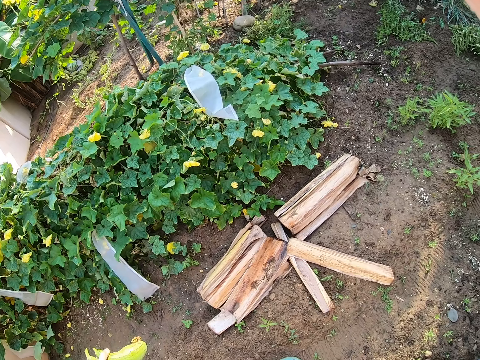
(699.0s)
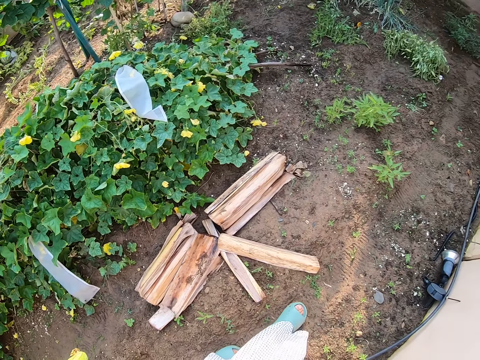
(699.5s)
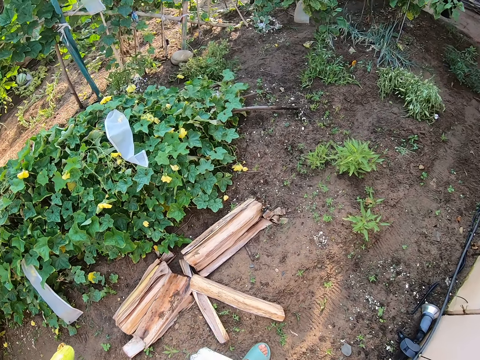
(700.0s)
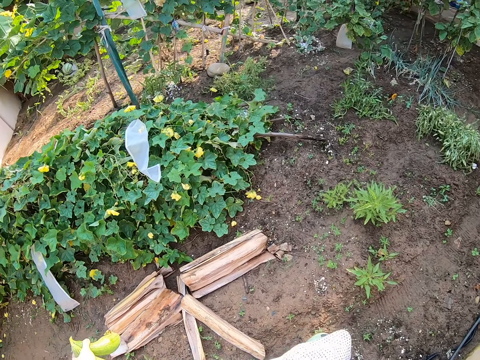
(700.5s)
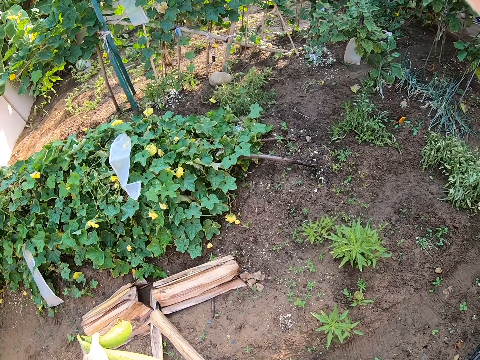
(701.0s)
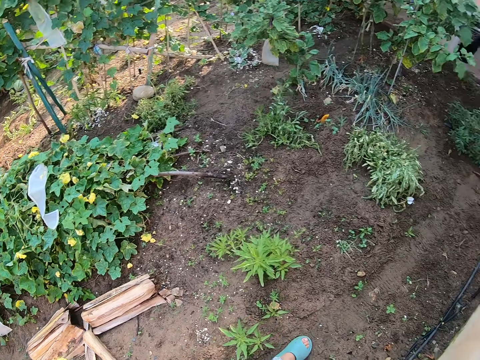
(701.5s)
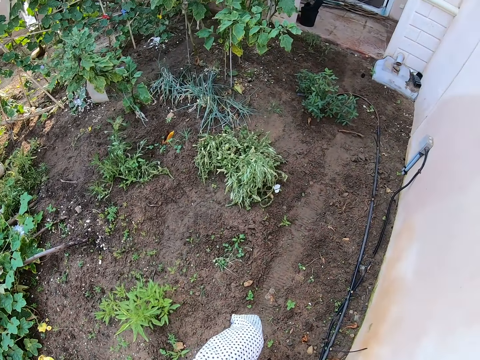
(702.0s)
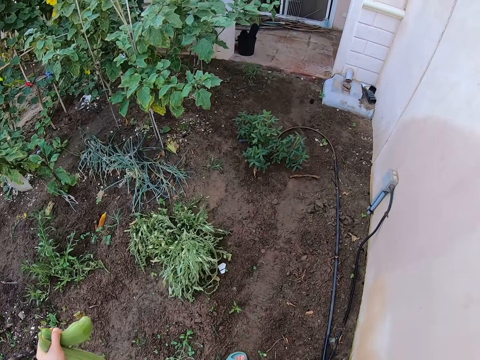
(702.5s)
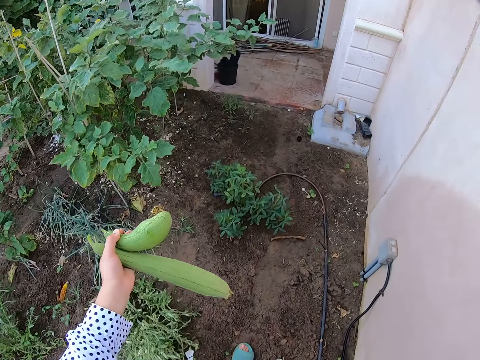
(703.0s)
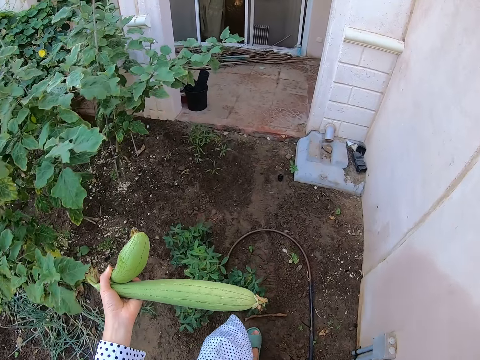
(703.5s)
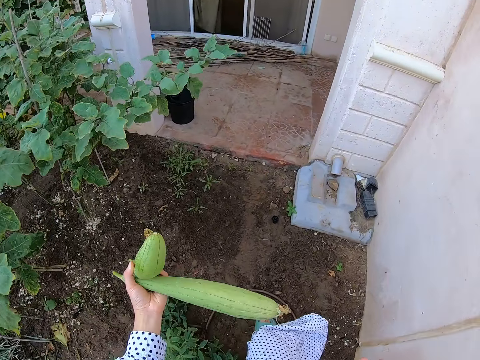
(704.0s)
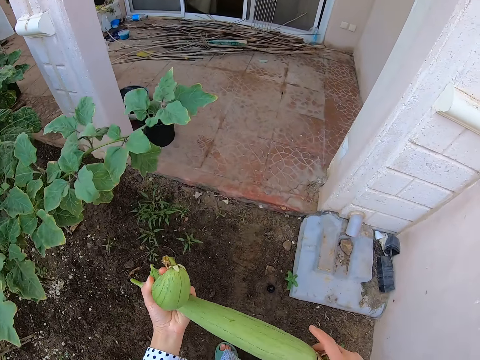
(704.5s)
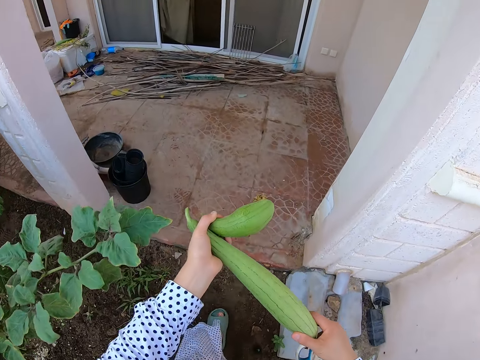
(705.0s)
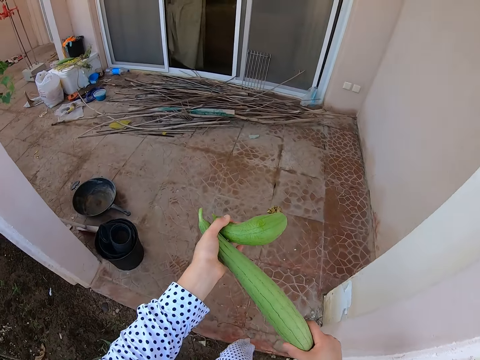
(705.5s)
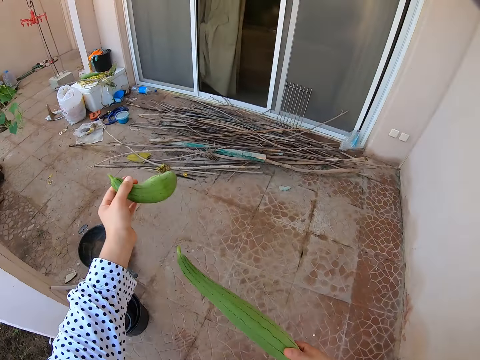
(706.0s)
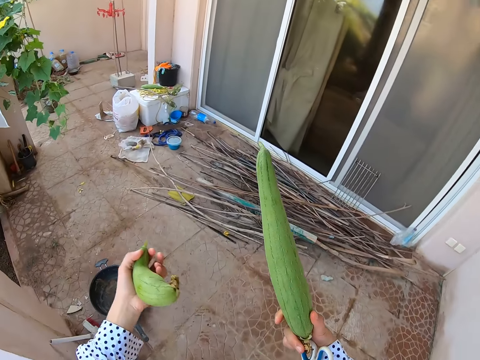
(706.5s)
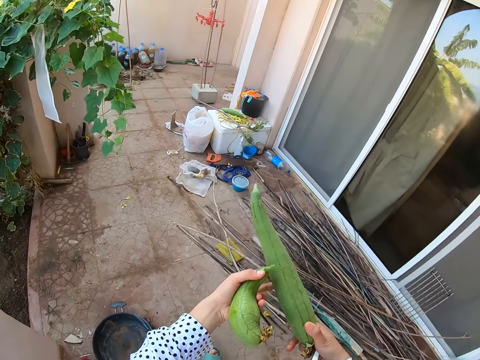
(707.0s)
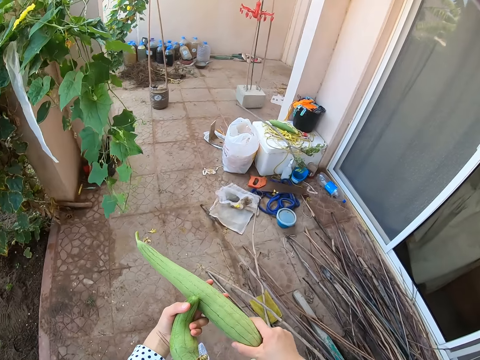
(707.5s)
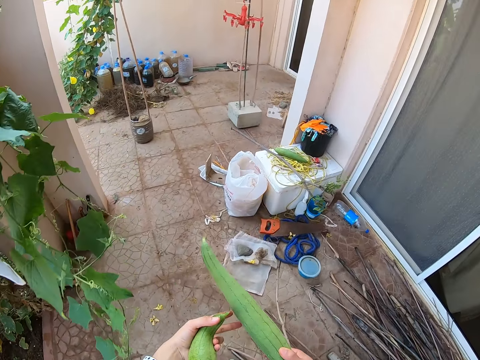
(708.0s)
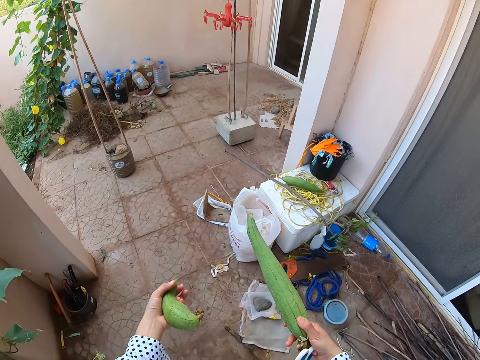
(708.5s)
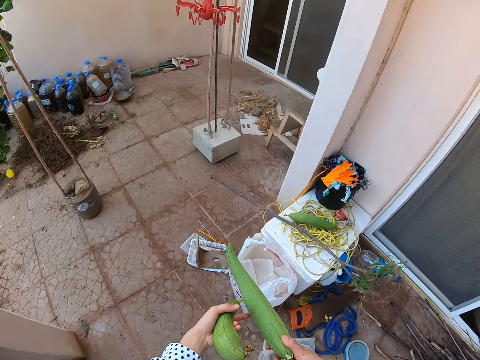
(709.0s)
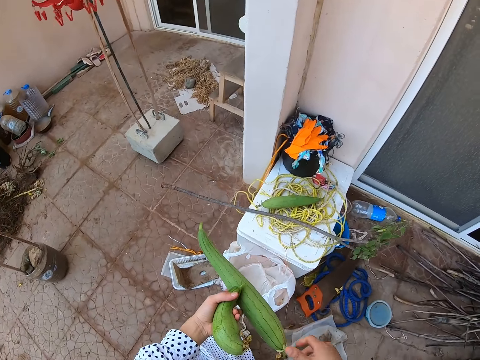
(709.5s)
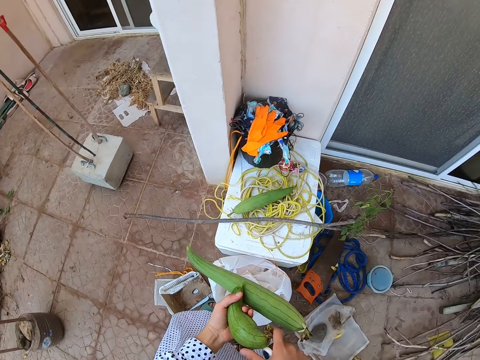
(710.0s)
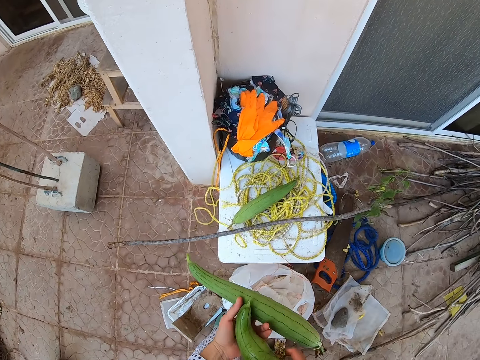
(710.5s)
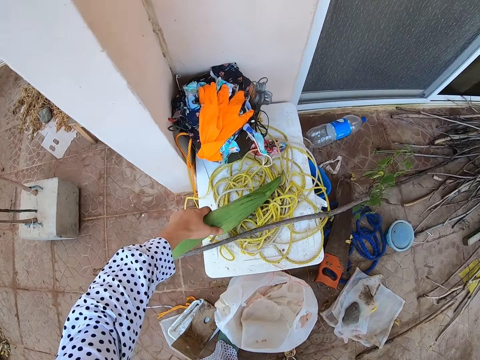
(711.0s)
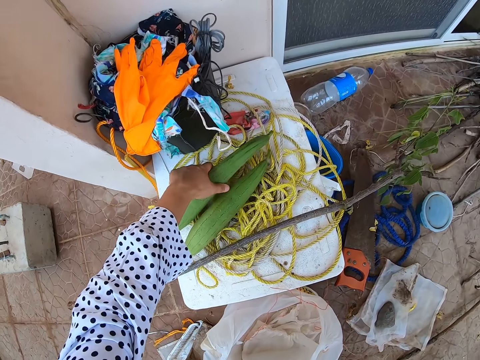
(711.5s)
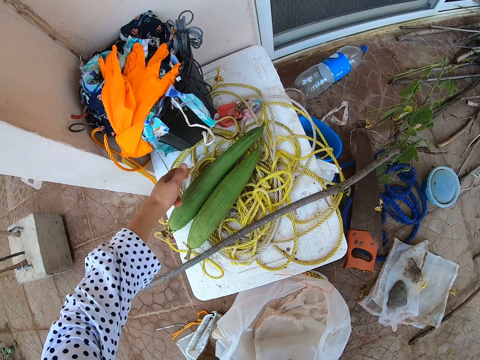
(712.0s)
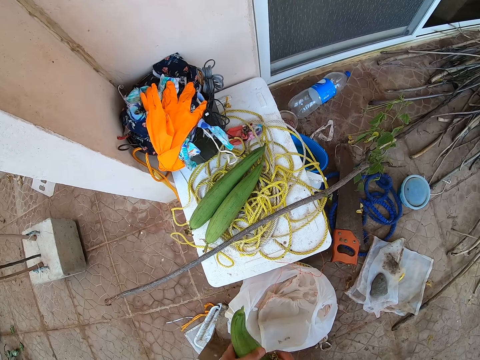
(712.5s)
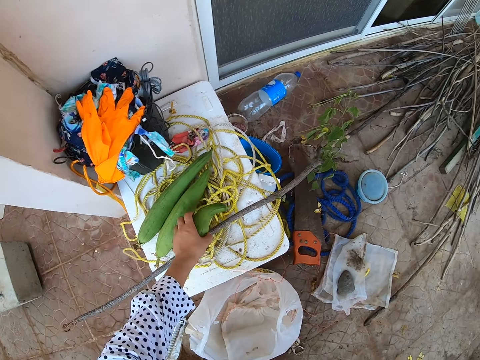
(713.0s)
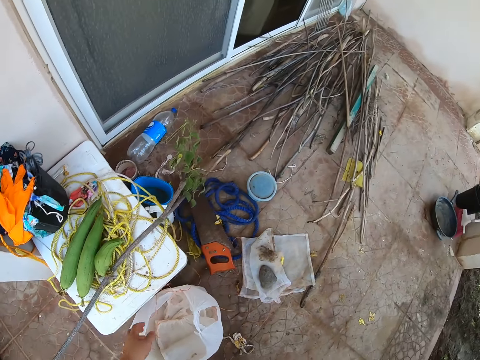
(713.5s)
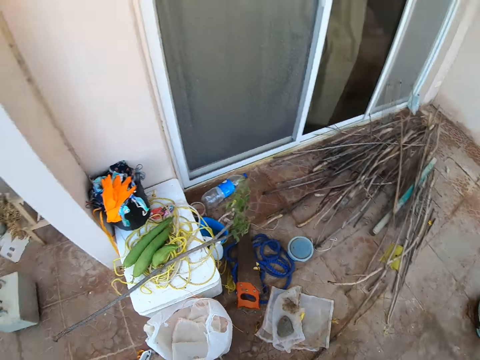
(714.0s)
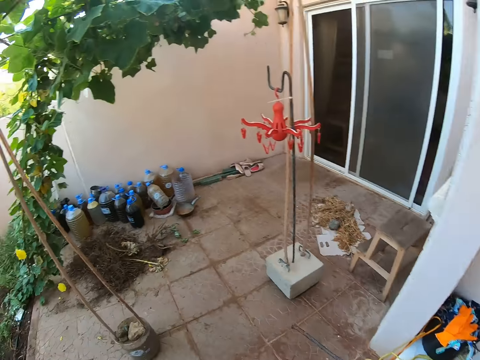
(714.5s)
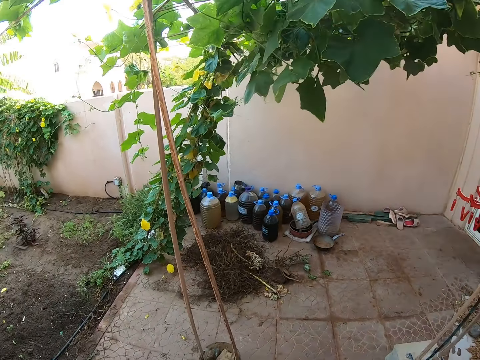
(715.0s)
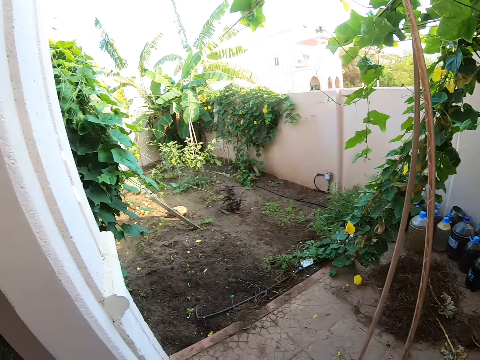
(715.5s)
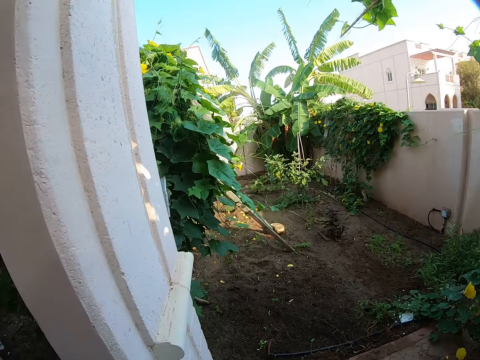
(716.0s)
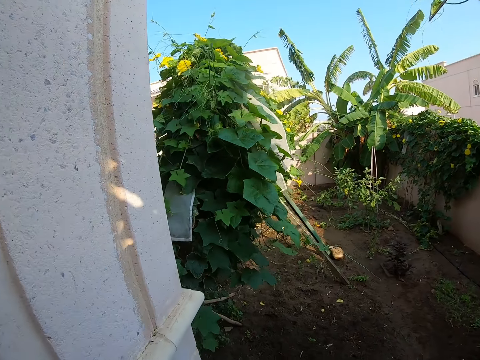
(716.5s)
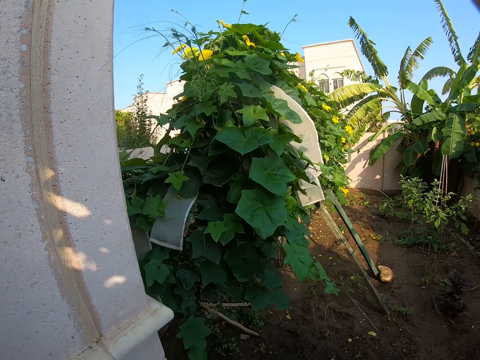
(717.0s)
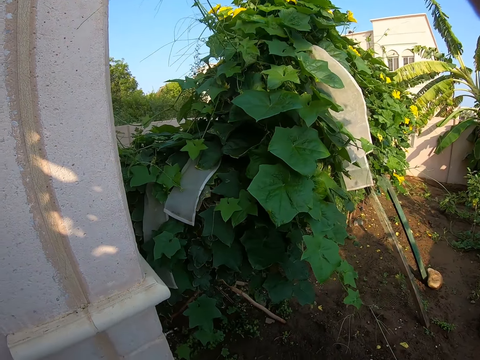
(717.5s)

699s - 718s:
The camera wearer walks around. They walk on the verandah. They put the cucumber on ropes. They put another cucumber on the rope. They look around.

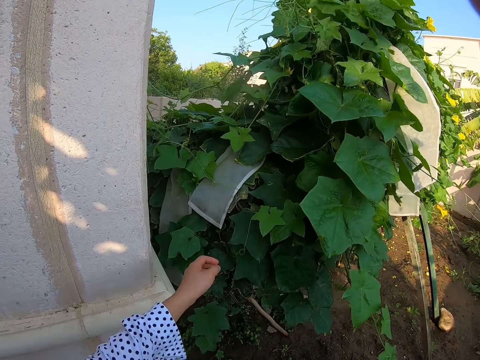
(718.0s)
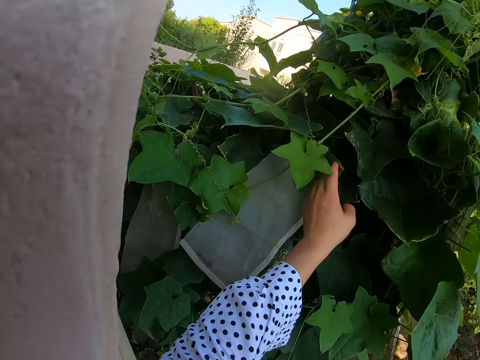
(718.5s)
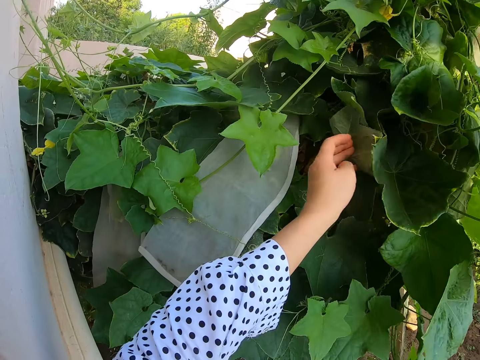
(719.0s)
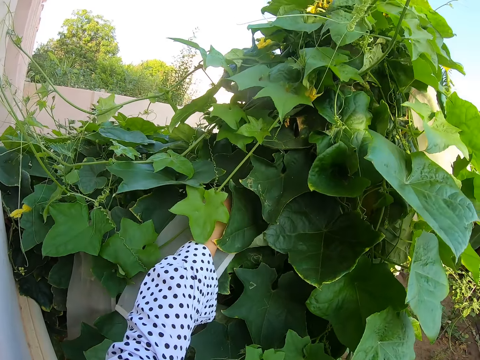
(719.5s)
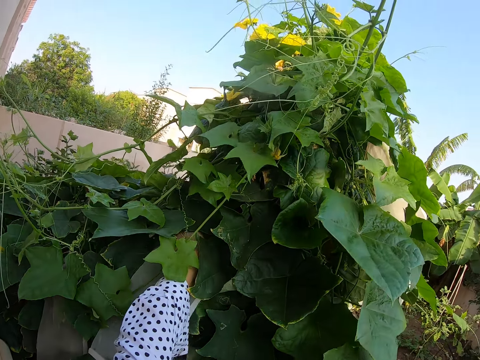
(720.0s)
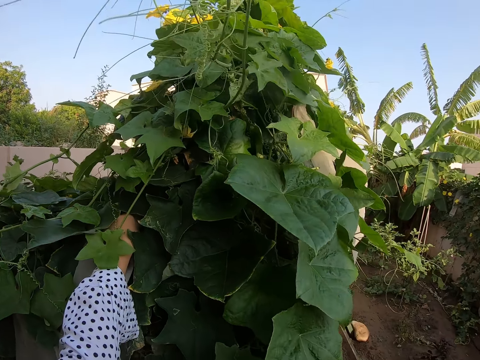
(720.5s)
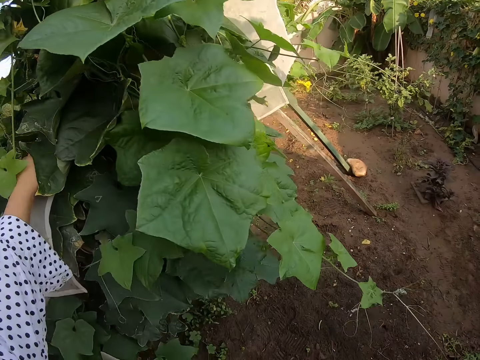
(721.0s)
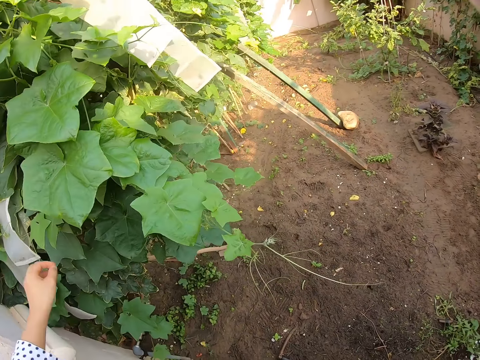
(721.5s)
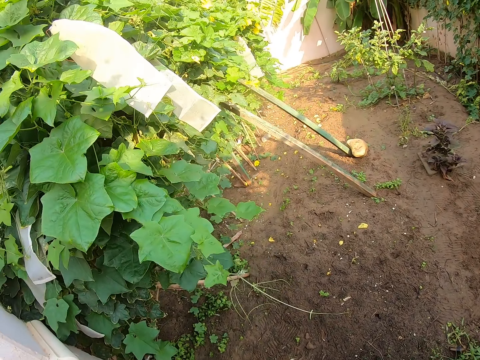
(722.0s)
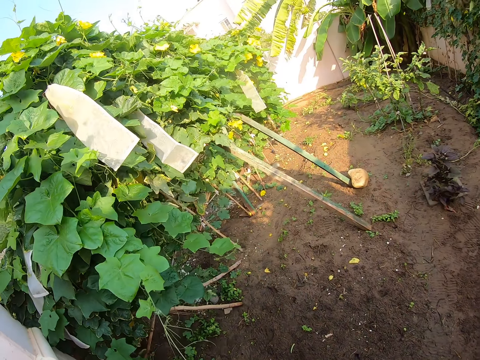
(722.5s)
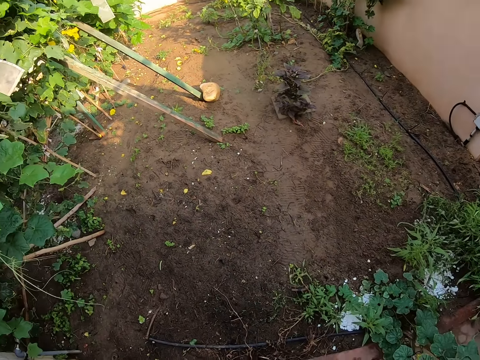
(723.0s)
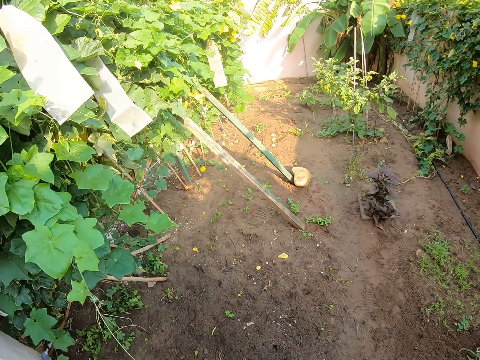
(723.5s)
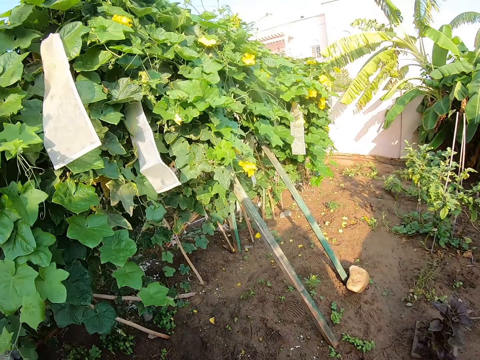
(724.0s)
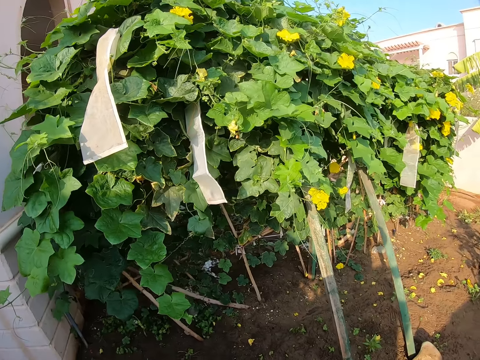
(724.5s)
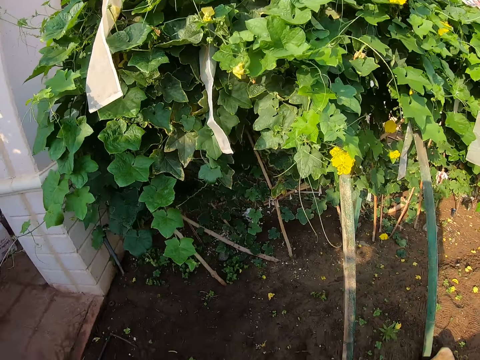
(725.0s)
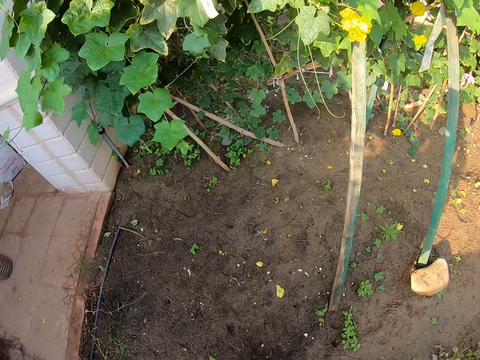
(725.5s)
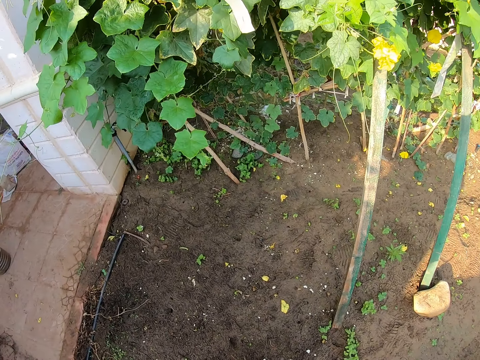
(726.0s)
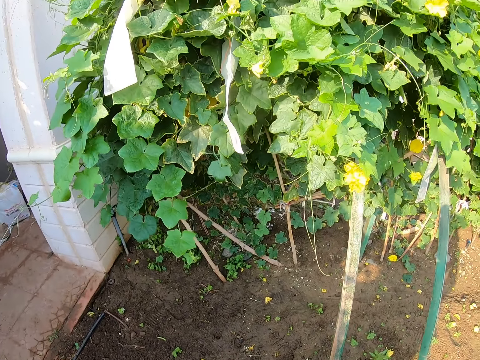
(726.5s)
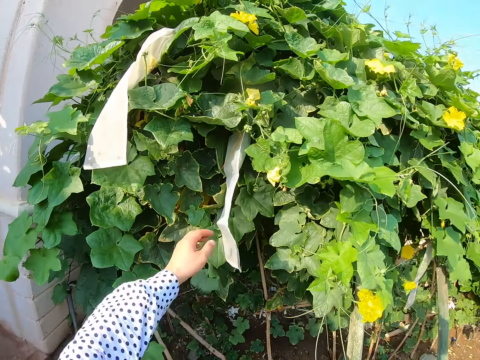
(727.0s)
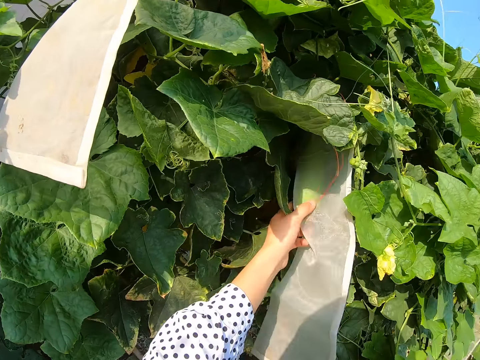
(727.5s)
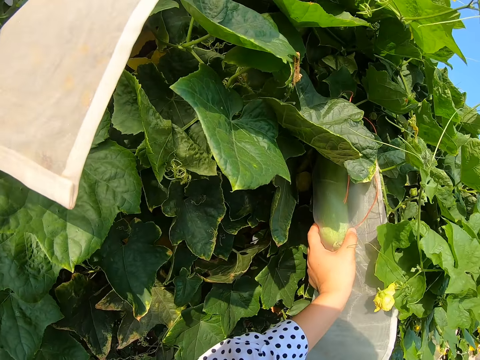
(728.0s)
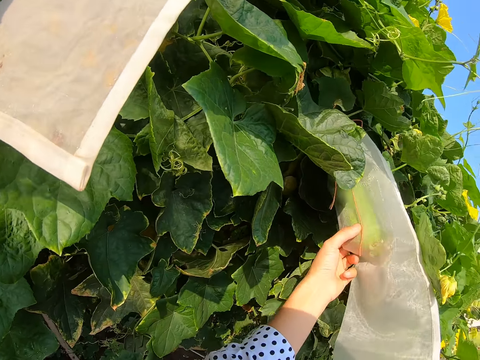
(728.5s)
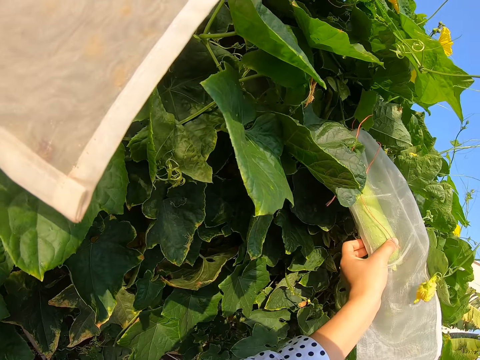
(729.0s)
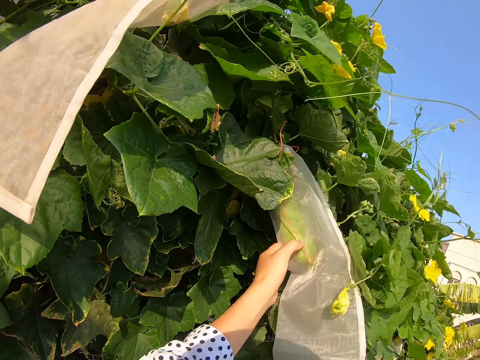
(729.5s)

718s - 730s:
The camera wearer holds the plant. They look around. They hold the cucumber.
